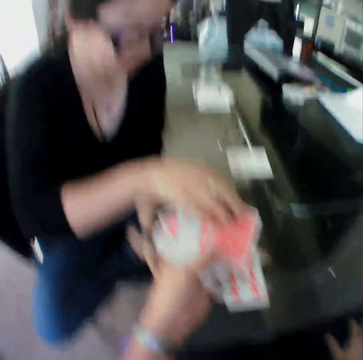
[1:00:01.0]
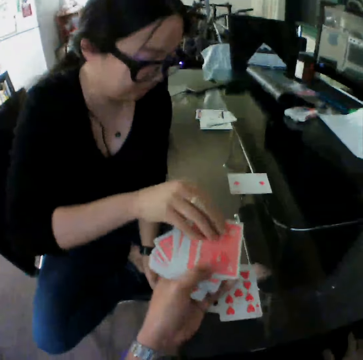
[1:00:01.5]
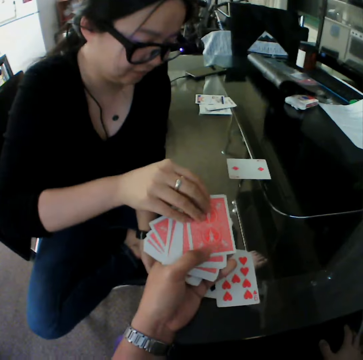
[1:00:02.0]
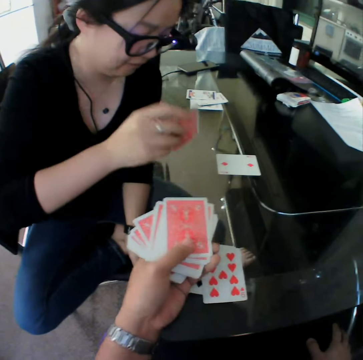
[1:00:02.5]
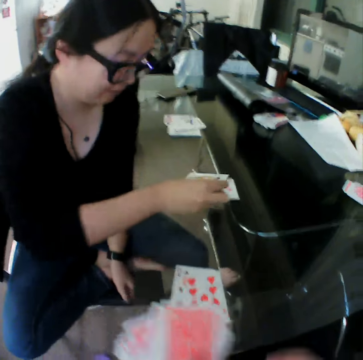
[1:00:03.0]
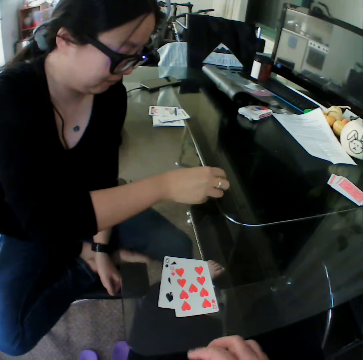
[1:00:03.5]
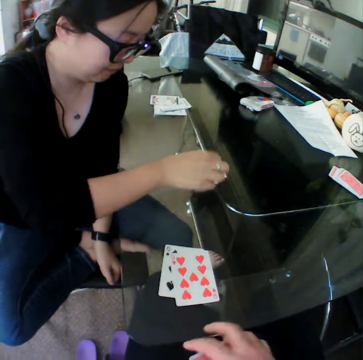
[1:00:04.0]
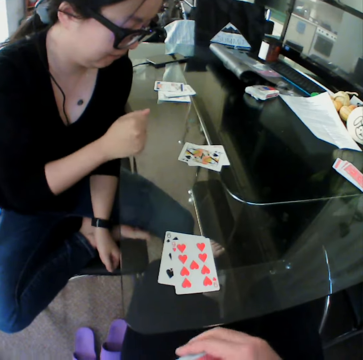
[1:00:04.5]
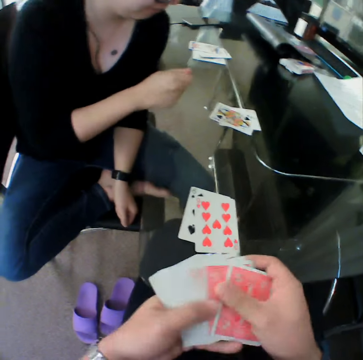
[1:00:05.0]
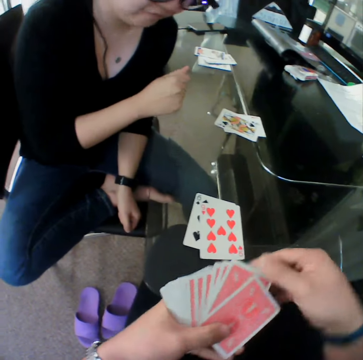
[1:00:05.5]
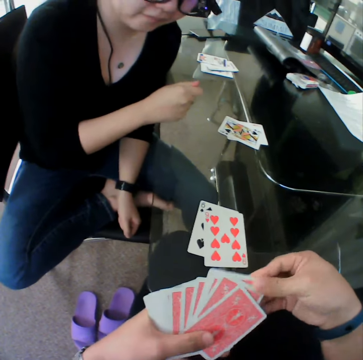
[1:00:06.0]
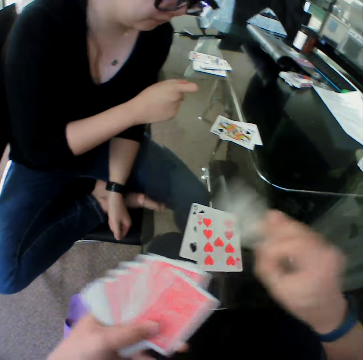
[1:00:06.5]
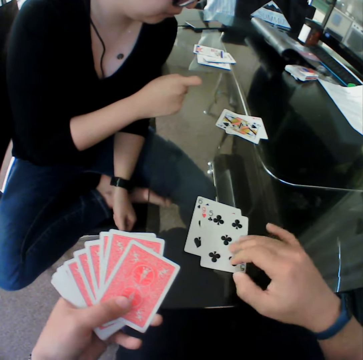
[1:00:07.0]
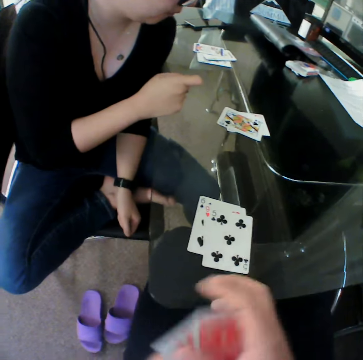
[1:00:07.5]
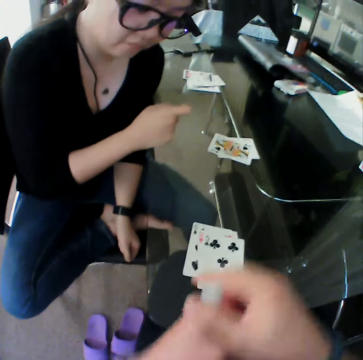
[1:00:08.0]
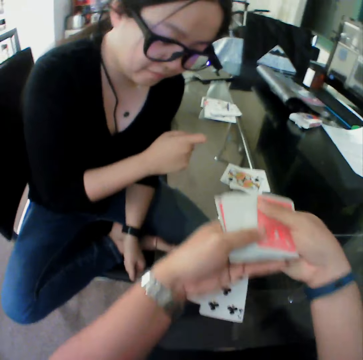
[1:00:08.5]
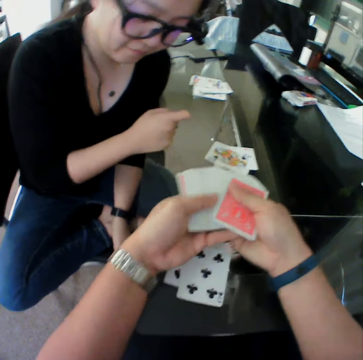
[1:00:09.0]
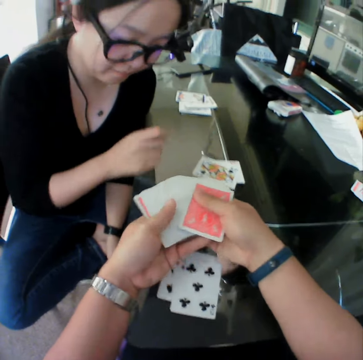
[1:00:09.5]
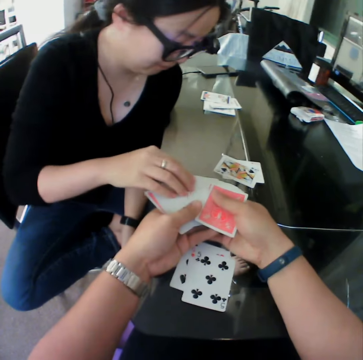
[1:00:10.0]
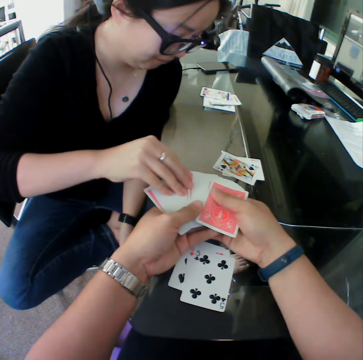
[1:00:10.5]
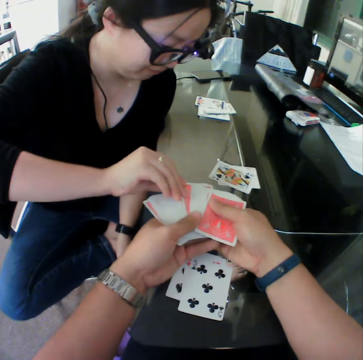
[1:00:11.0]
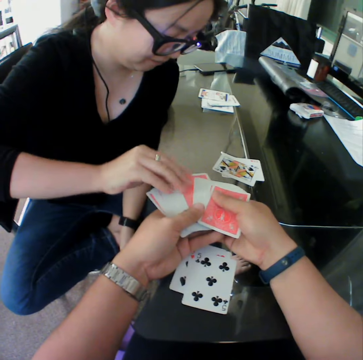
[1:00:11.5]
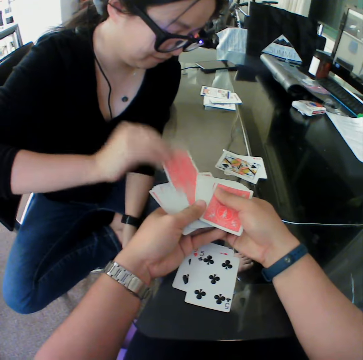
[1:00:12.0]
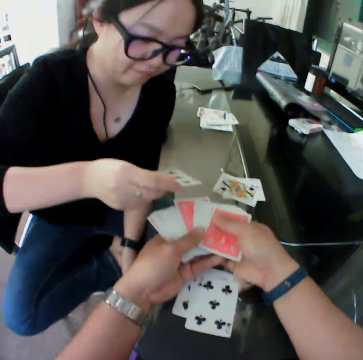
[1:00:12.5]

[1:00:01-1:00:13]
A woman picks a card from the camera wearer's hands with her left hand. The woman drops the cards on the table with her right hand. The camera wearer arranges the cards with both hands. He spreads the cards with both hands. He picks a card from his left hand with his right hand. He drops the card on the table with his right hand. He puts the cards together with both hands. He stretches his left hand towards the woman. He spreads the cards with both hands. The woman picks a card from the camera wearer's hands with her right hand.

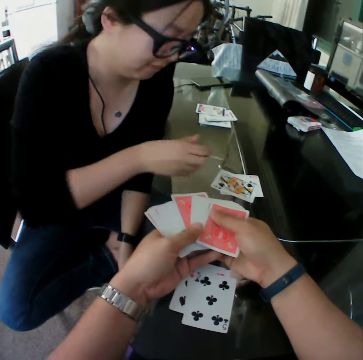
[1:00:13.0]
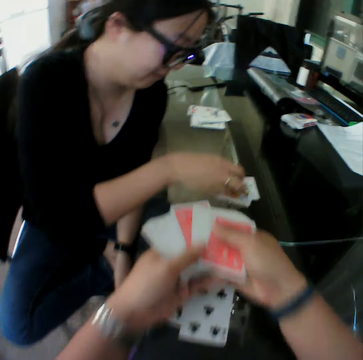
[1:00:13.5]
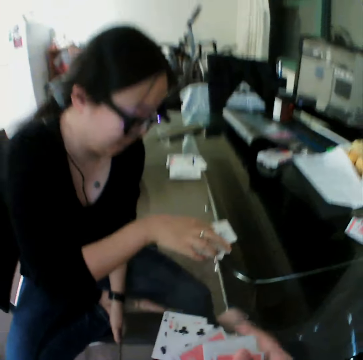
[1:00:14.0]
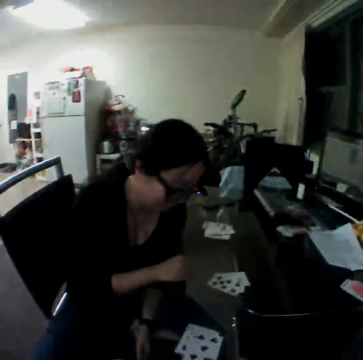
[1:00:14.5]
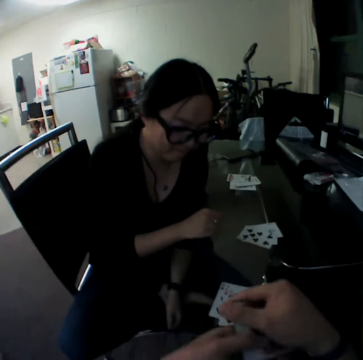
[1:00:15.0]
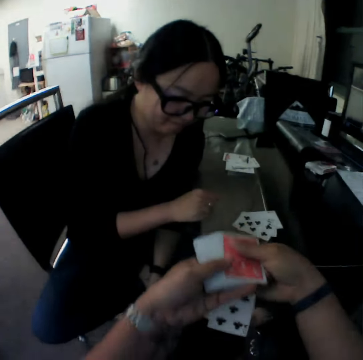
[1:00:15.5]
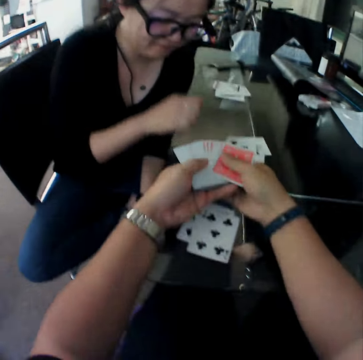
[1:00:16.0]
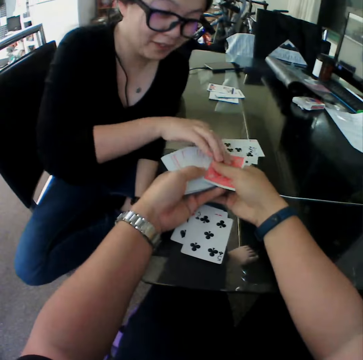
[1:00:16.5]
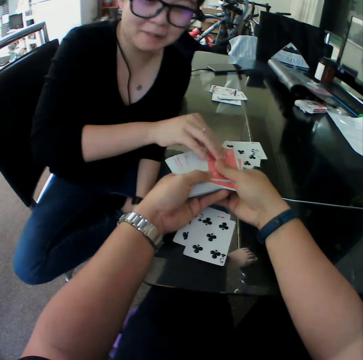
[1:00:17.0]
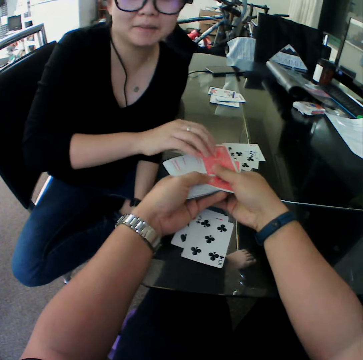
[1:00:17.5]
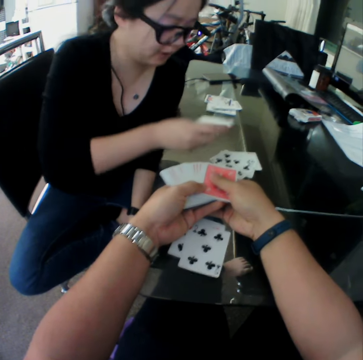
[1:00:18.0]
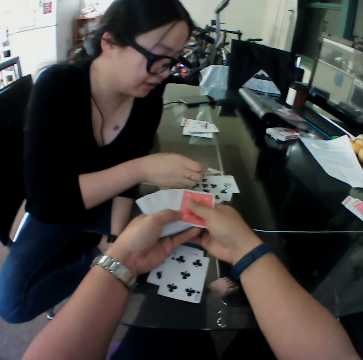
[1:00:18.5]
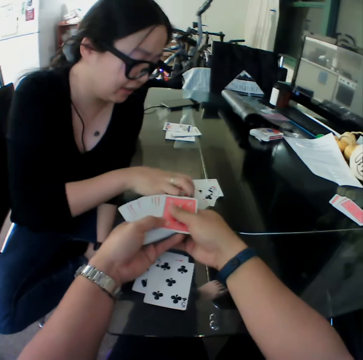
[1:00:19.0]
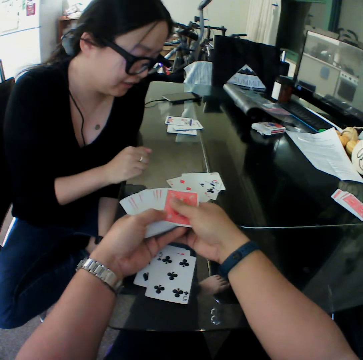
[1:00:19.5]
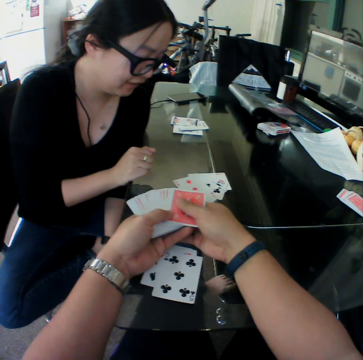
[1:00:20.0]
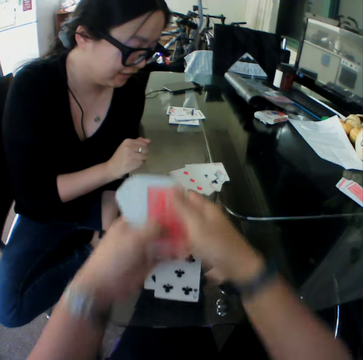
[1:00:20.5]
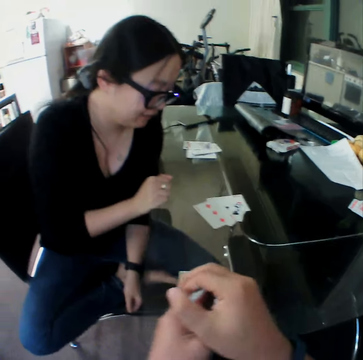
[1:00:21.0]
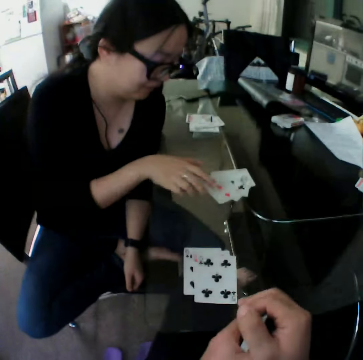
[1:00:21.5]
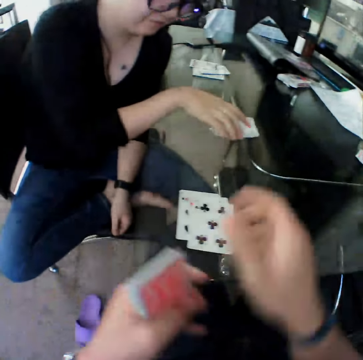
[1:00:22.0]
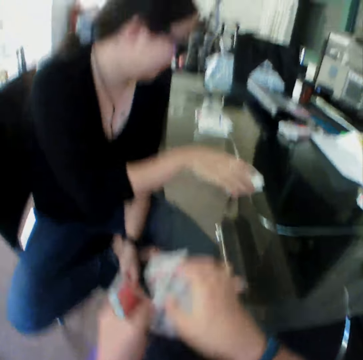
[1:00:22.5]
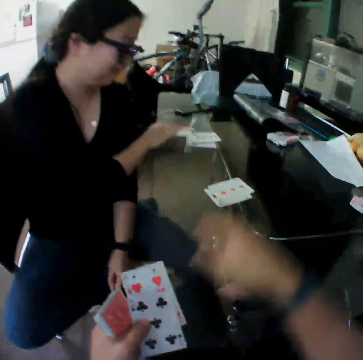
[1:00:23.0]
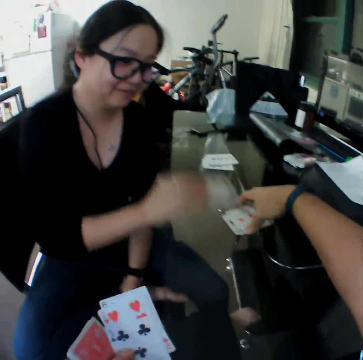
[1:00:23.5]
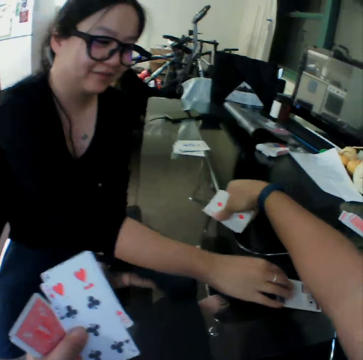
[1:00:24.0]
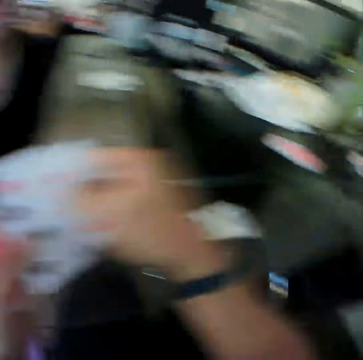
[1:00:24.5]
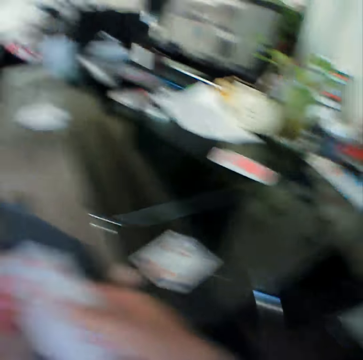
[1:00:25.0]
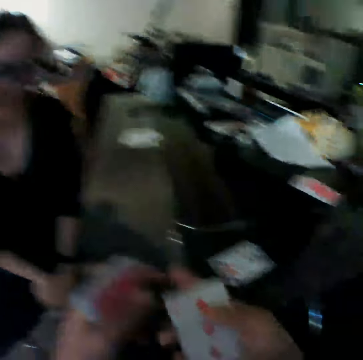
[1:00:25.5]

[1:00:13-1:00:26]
The woman drops the cards on the table with her right hand. The camera wearer arranges the cards with both hands. He puts the card down. He stretches his left hand towards the woman. He spreads the cards with both hands. The woman picks a card from the camera wearer's hands with her right hand. The woman drops the cards on the table with her right hand. The woman places her right hand on the table. The camera wearer arranges the cards with both hands. He transfers the cards on the table to his left hand with his right hand. The woman places her right hand on a pile of cards. The woman collects the card. The woman picks a card on the table with her right hand. The camera wearer picks the cards on the table with his right hand. The woman drops the card on the table with her right hand. The woman pushes the card. The camera wearer transfers the cards from his right hand to his left hand. He removes cards from his left hand with his right hand. The woman interacts with the camera wearer.

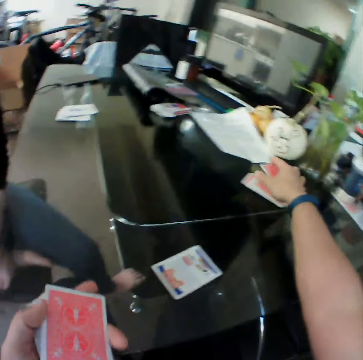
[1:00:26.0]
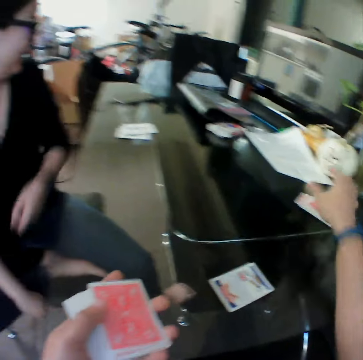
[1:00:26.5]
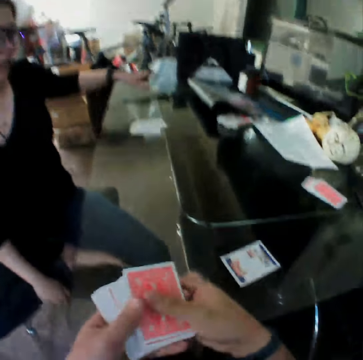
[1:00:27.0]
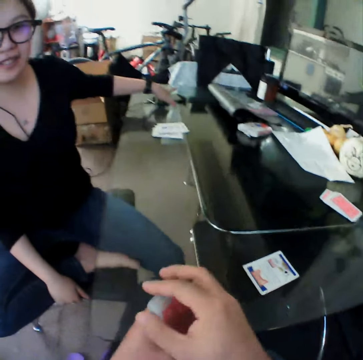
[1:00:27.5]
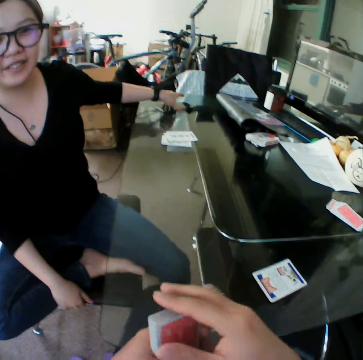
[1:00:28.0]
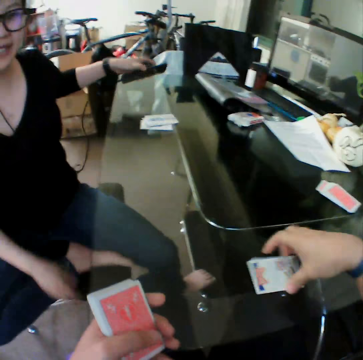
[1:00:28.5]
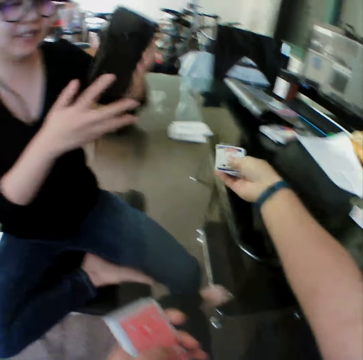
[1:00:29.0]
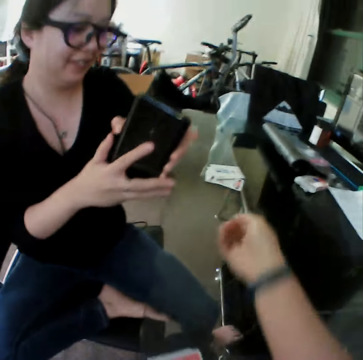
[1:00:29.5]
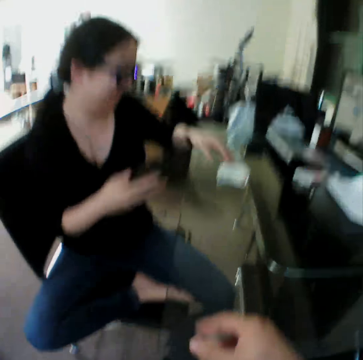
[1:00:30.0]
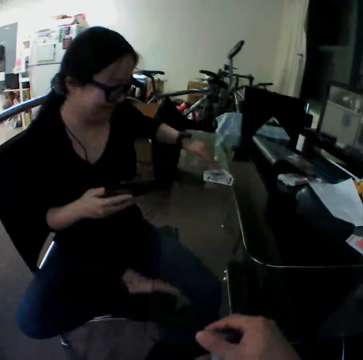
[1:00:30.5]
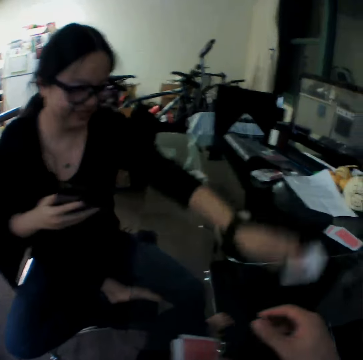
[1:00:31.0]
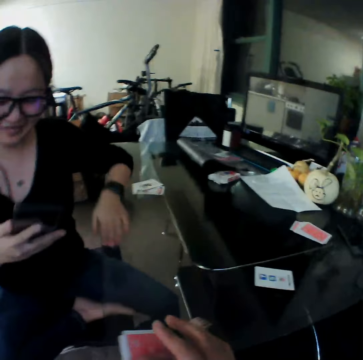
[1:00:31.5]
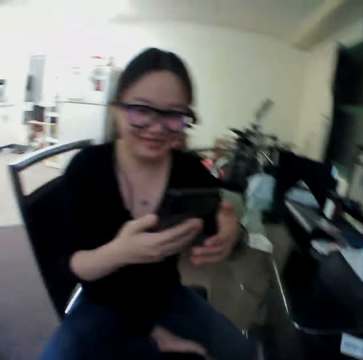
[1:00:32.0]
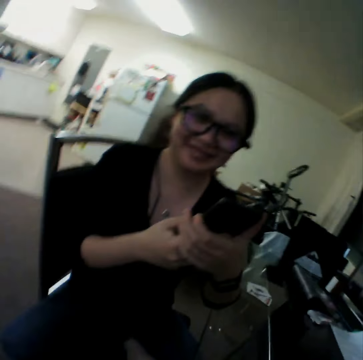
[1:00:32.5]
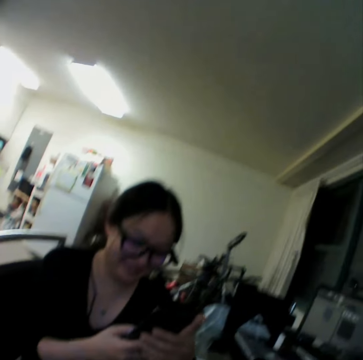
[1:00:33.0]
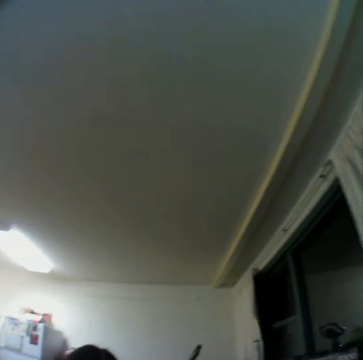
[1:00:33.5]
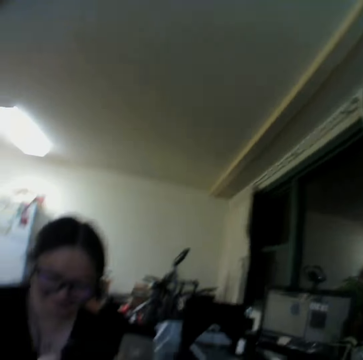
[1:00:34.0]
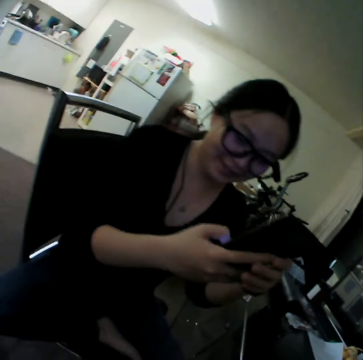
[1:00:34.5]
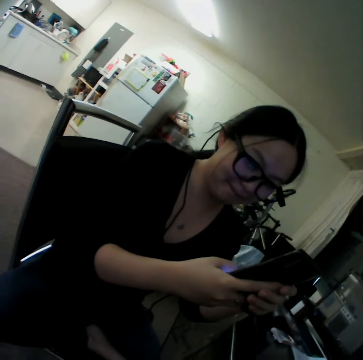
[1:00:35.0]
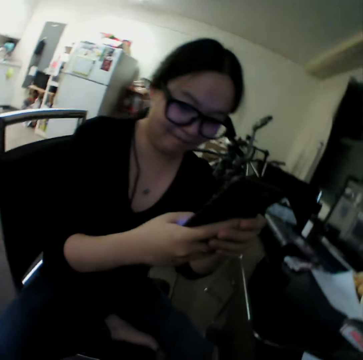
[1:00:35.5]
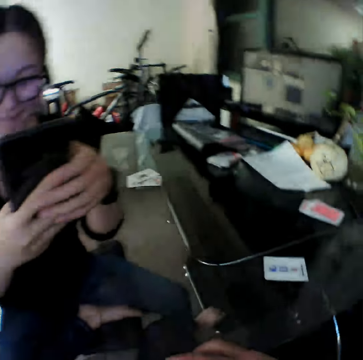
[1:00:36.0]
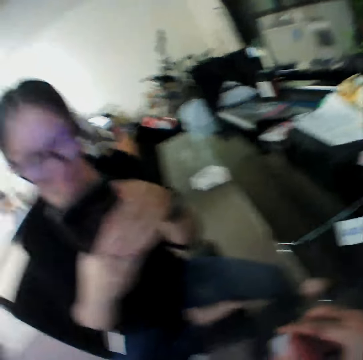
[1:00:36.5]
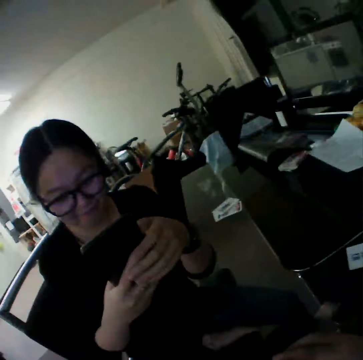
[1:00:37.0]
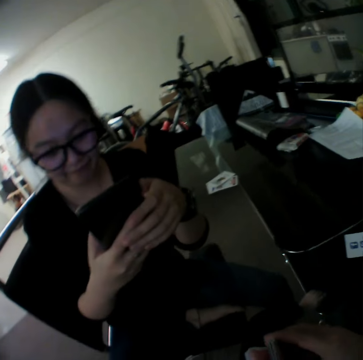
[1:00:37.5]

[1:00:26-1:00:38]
The camera wearer drops the cards on the table with his right hand. He arranges the cards with both hands. The woman picks a phone on the table with her left hand. The camera wearer picks a card on the table with his right hand. He drops the card on the table with his right hand. The woman holds the phone with both hands. The woman picks a card on the table with her left hand. The woman drops the card on the table with her left hand. The woman presses the phone with her right hand. The woman holds the phone with both hands. The woman presses the phone with both hands.
